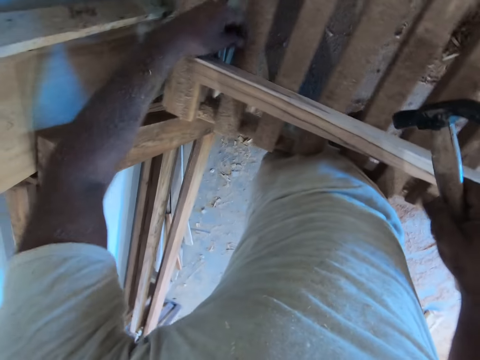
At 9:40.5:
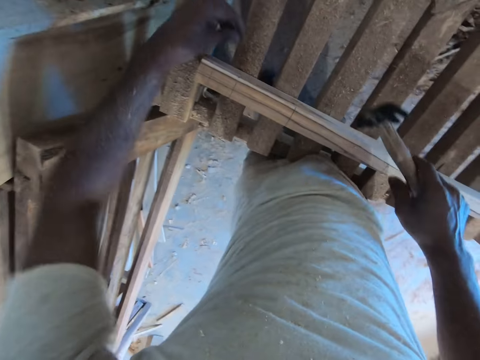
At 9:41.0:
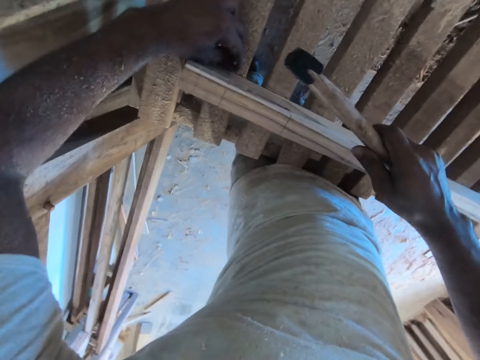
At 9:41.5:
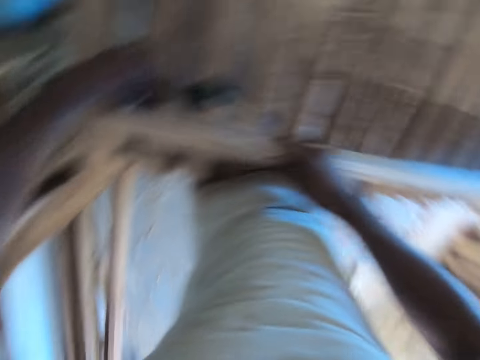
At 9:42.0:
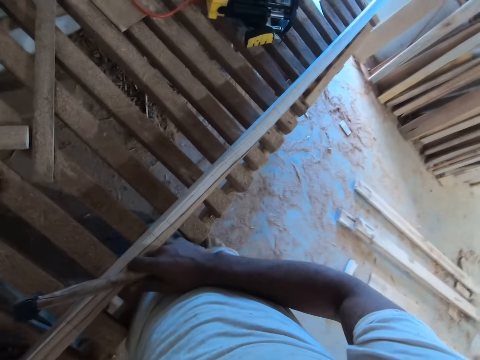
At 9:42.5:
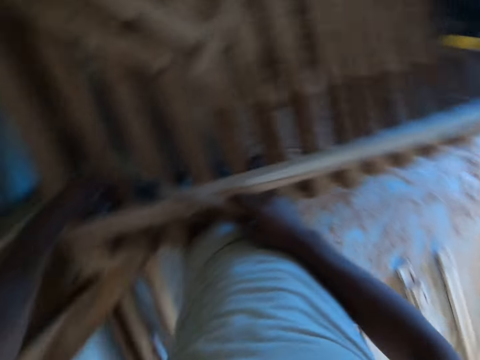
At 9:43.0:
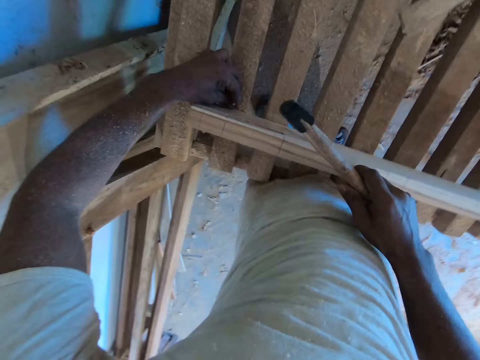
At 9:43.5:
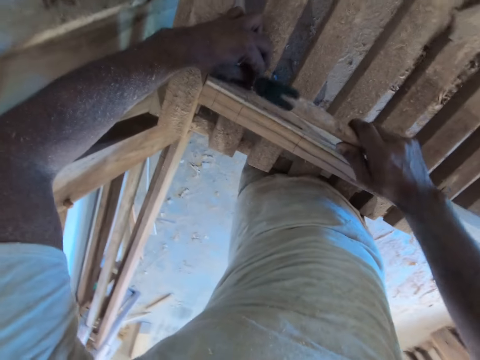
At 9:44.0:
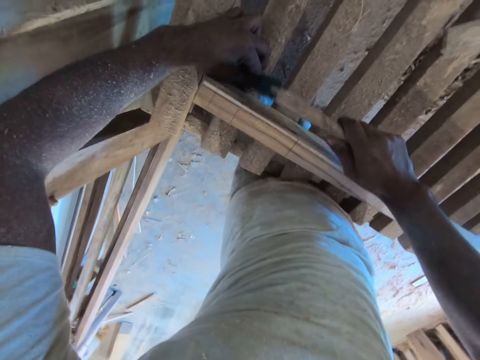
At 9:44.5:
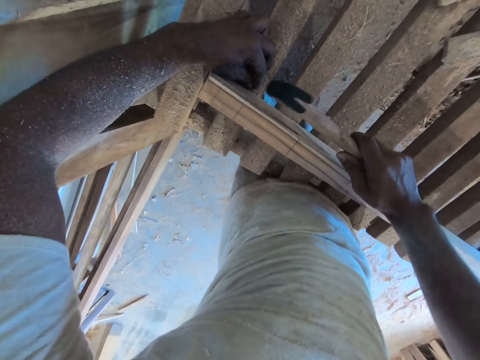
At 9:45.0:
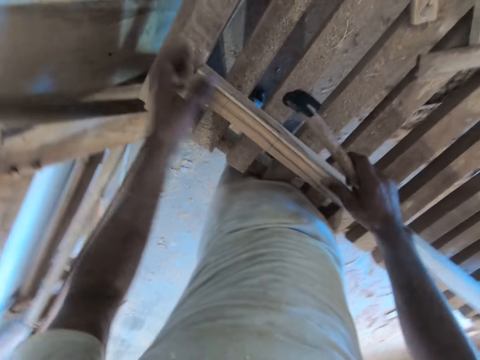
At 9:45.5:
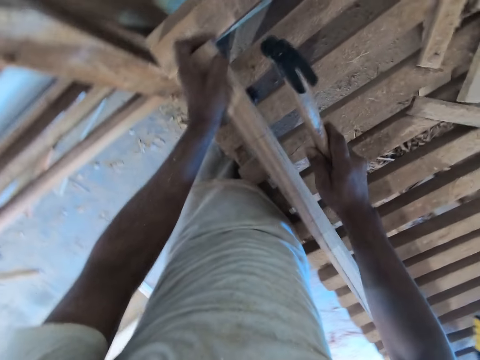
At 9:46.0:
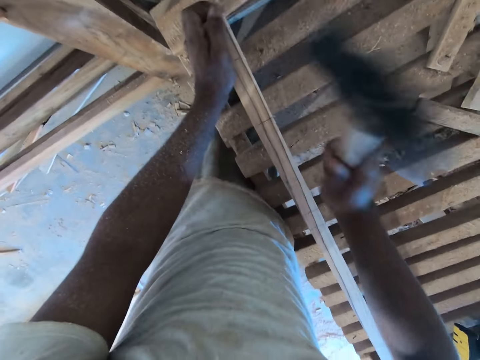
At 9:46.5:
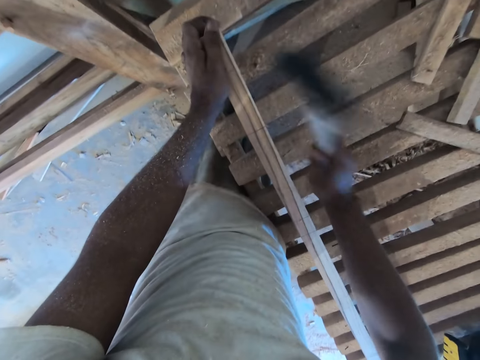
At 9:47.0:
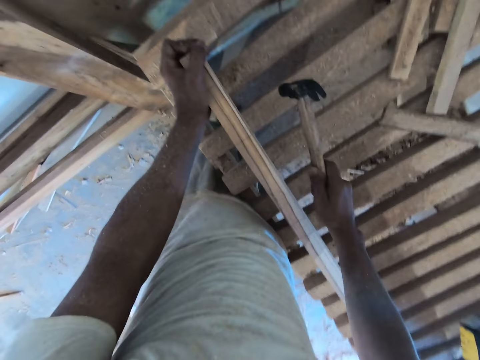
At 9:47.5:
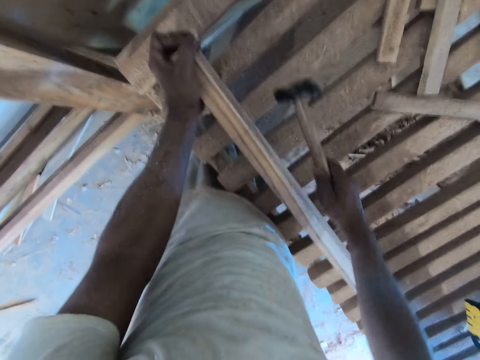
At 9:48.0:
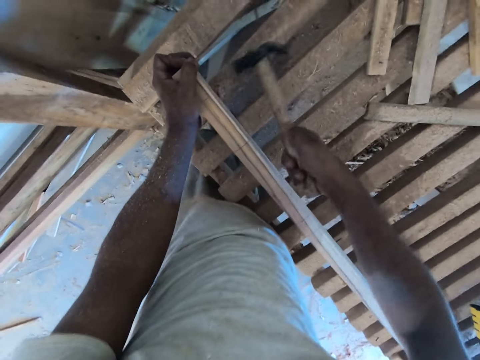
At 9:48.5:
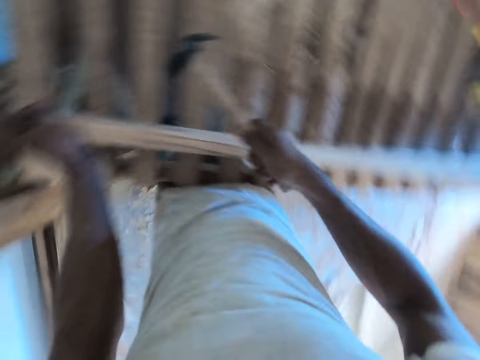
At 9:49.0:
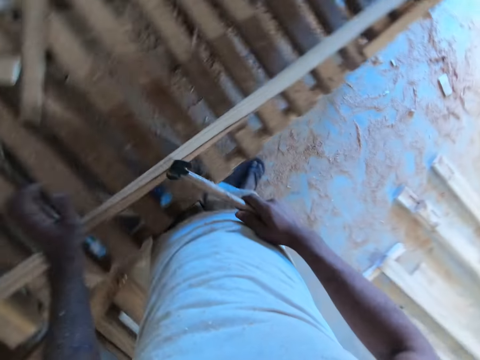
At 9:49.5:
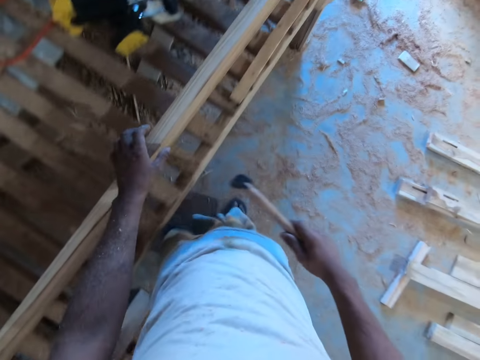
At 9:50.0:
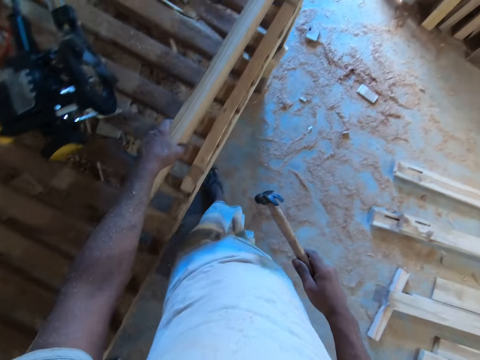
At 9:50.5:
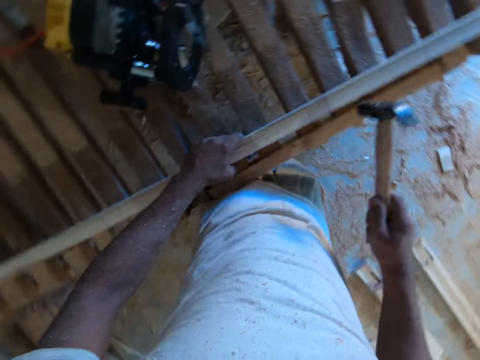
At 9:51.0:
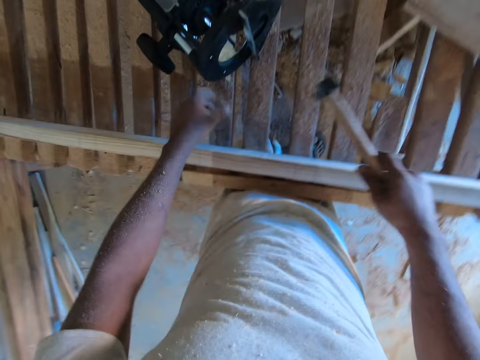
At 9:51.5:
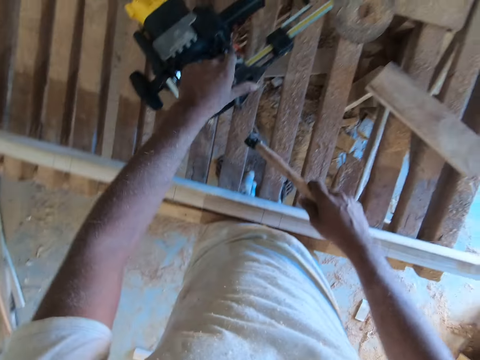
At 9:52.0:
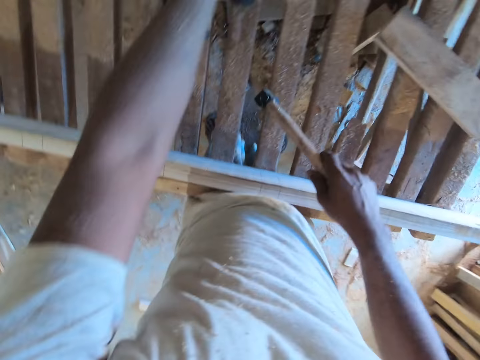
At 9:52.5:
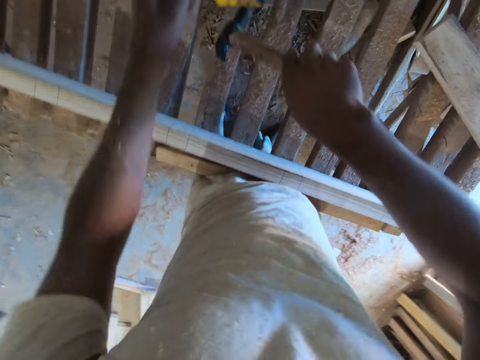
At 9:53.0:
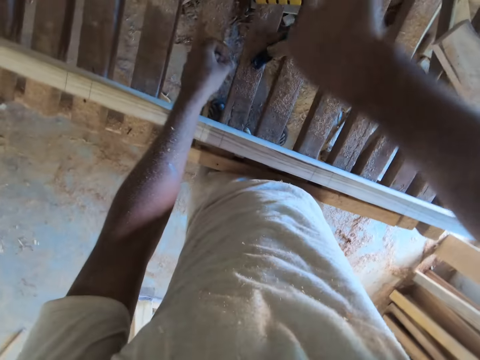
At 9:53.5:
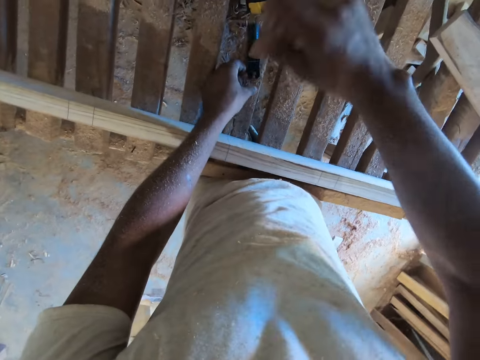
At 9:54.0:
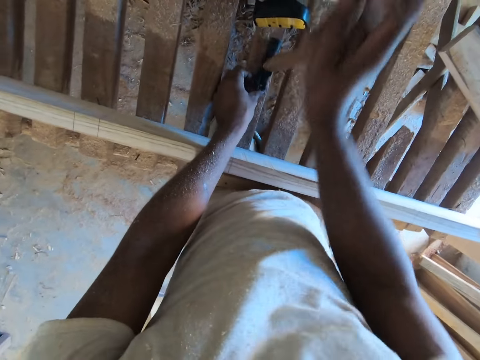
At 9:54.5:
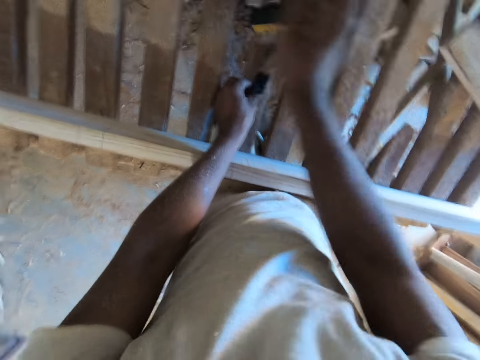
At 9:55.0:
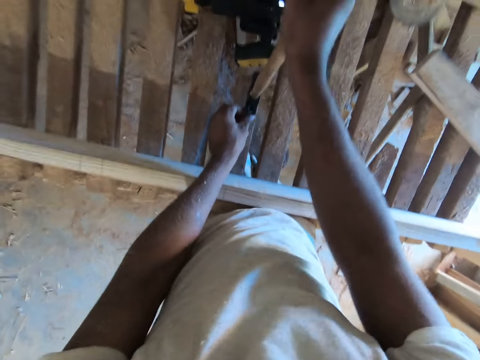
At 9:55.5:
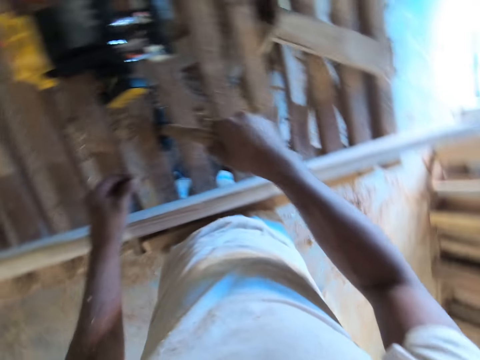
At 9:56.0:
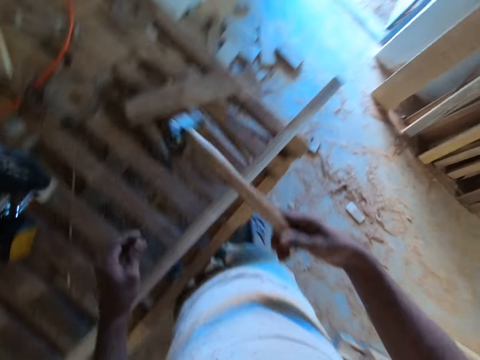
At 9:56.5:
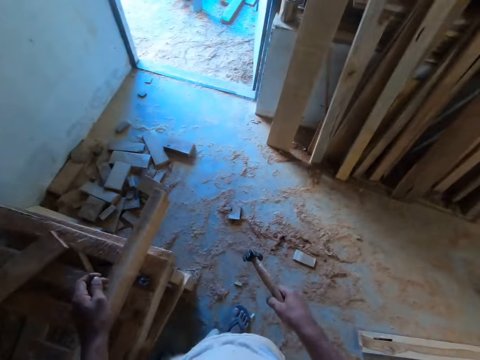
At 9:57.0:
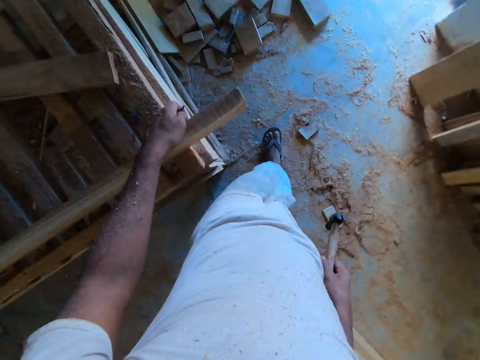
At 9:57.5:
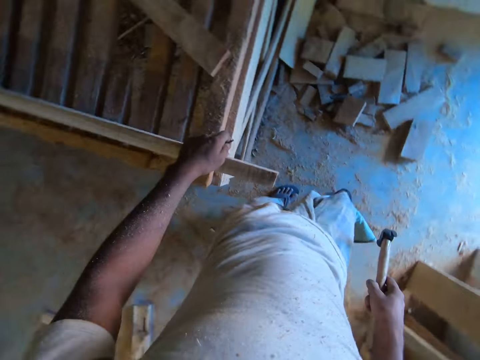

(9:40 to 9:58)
The camera wearer places the nail on the platform with his left hand. He hits the nail into the platform with the hammer in his right hand. He moves the piece of wood on the platform with his left hand. He hits the nail into the platform with the hammer in his right hand. He moves the piece of wood on the platform with his left hand. He hits the nail into the platform near the wood with the hammer in his right hand. He moves the wood planer machine on the platform with his left hand. He removes a nail from the platform with the hammer in both hands. He picks up the nail from the platform with his left hand.

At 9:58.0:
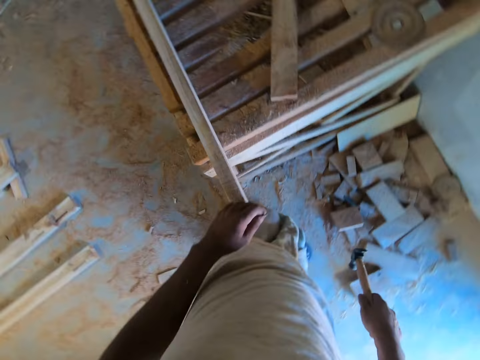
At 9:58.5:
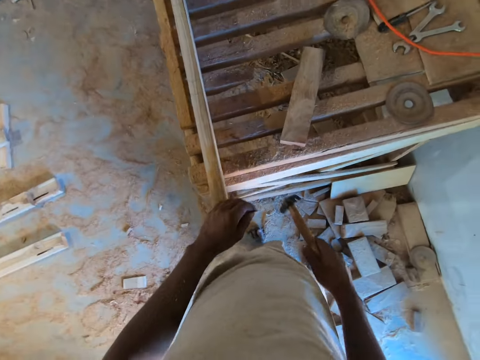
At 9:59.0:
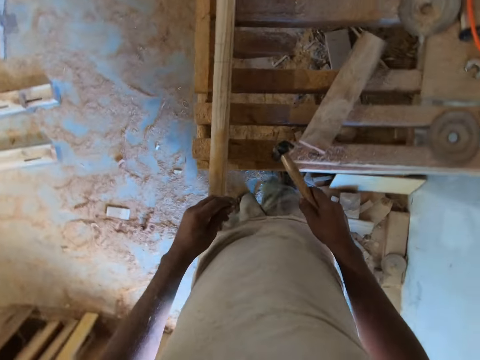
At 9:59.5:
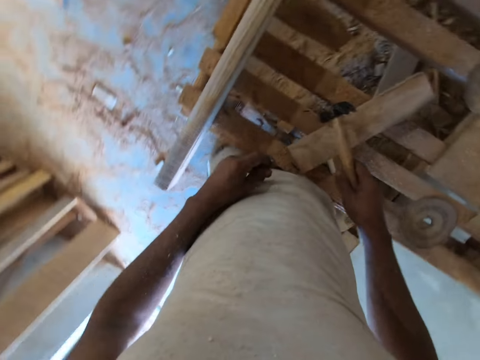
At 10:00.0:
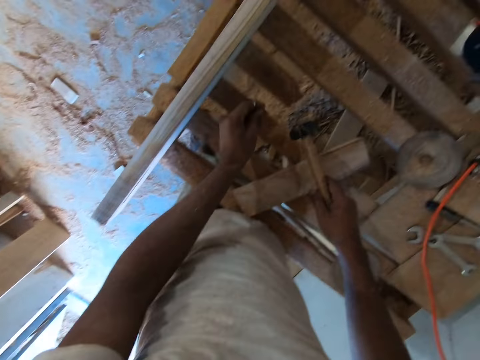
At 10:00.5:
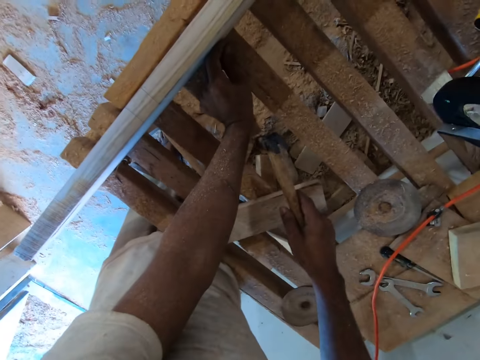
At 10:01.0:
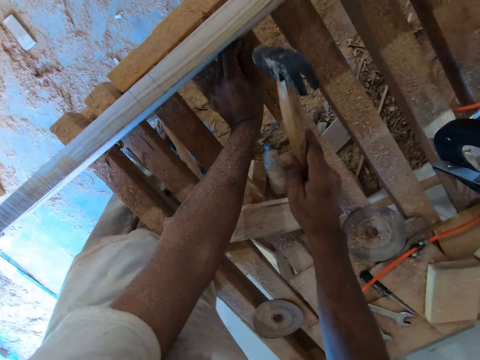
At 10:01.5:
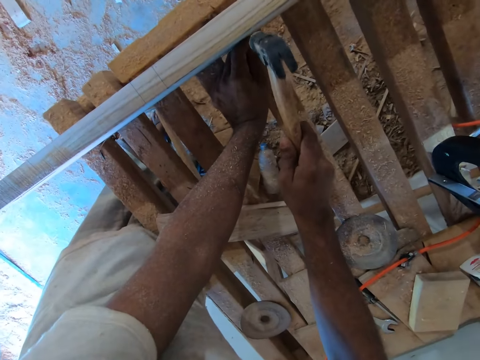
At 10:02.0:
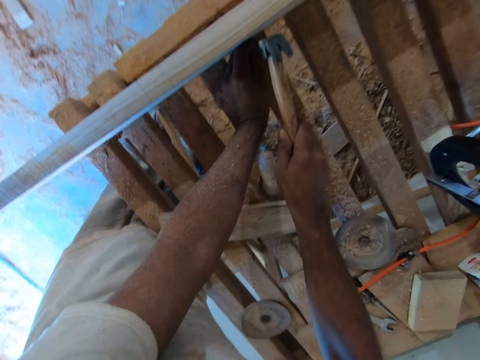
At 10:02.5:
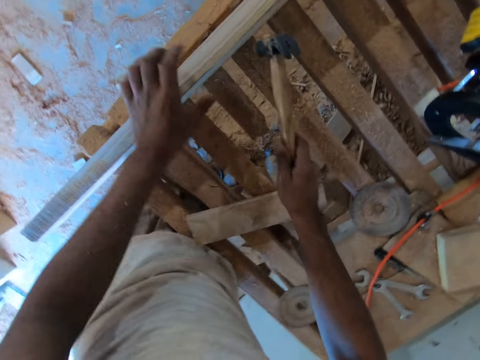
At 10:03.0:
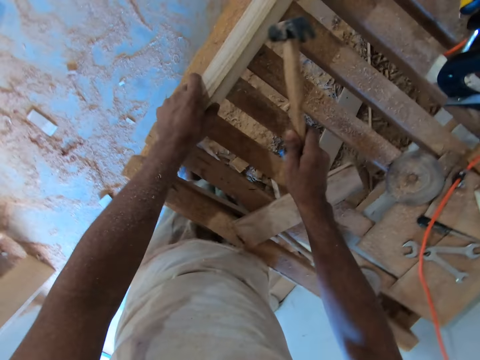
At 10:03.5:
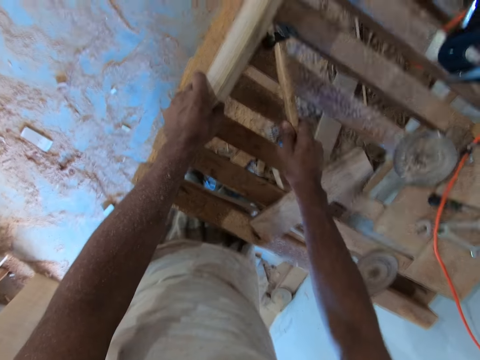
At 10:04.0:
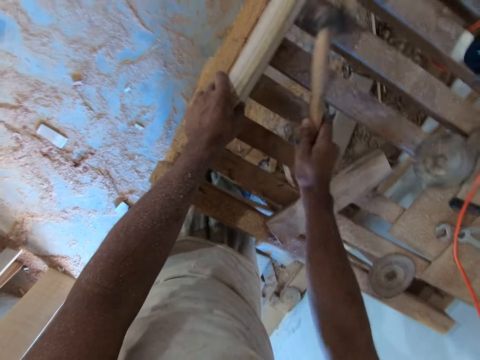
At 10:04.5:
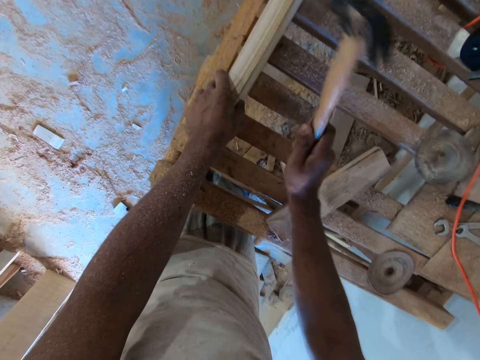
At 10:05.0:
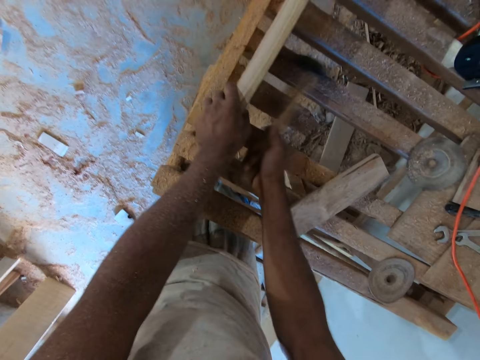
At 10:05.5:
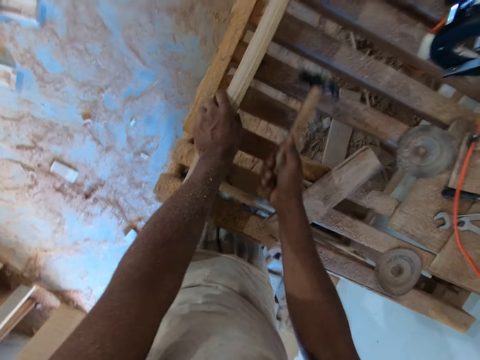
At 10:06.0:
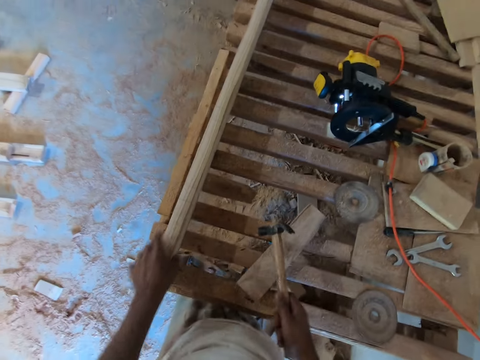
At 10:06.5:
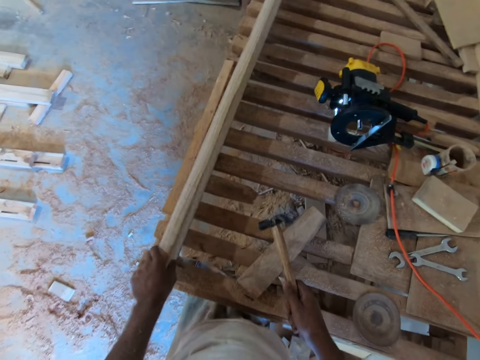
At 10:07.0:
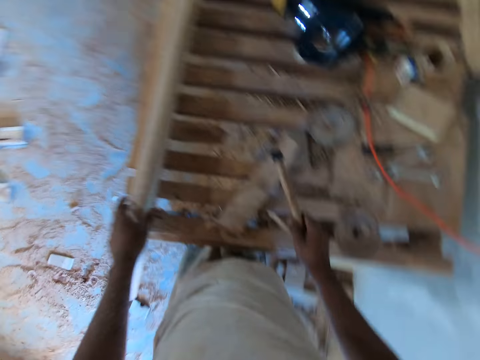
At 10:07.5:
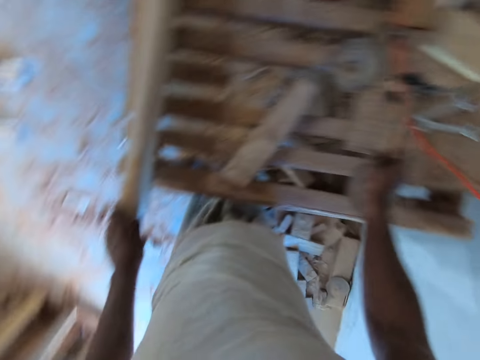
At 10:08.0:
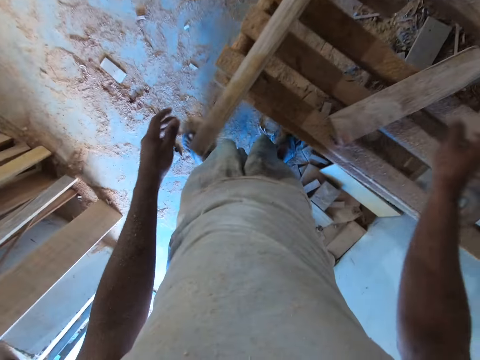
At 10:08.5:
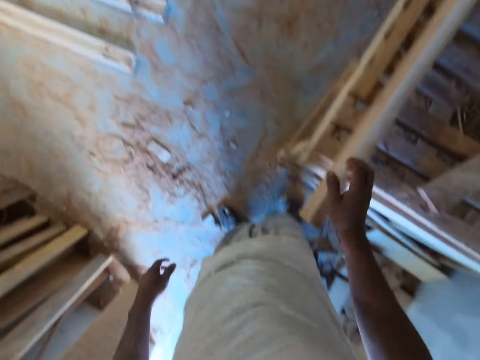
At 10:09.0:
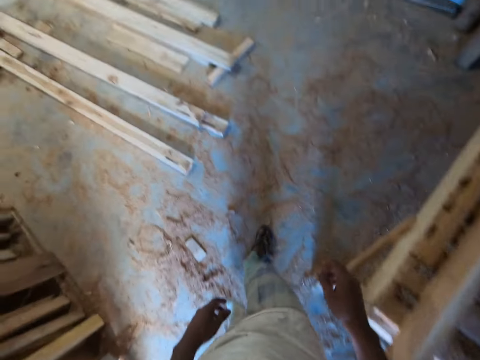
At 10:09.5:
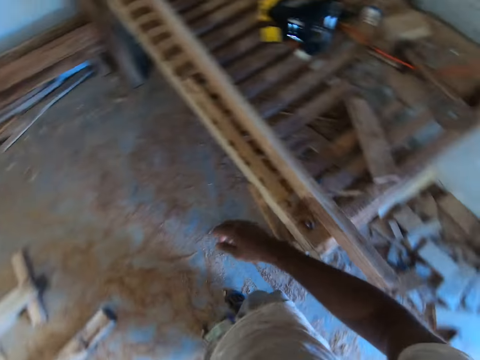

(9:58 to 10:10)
The camera wearer places the nail on the platform with his left hand. He hits the nail into the platform with the hammer in his right hand. He holds the piece of wood on the platform with his left hand. He drops the hammer on the platform with his right hand.
